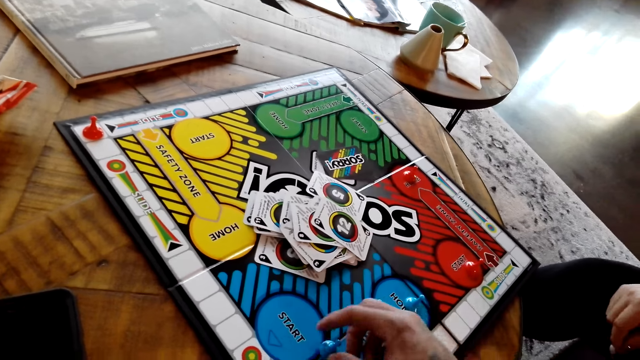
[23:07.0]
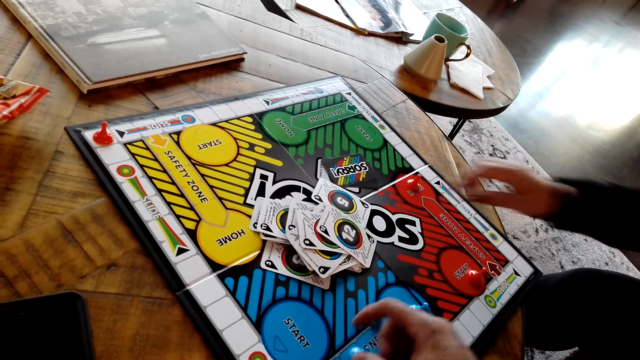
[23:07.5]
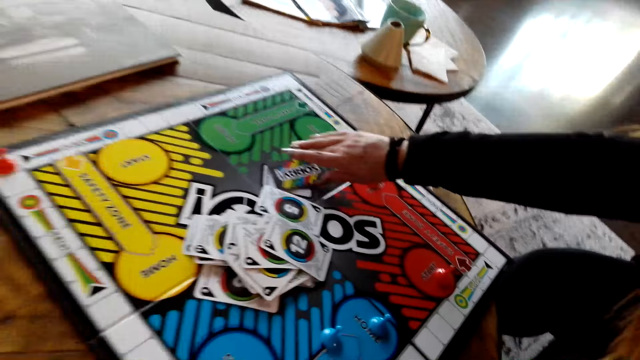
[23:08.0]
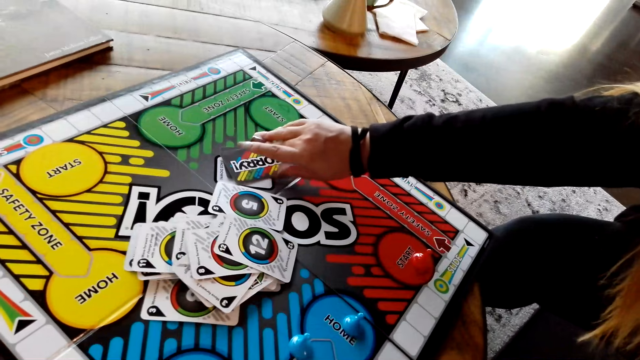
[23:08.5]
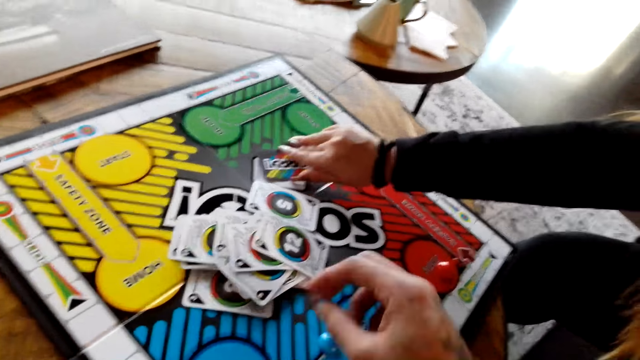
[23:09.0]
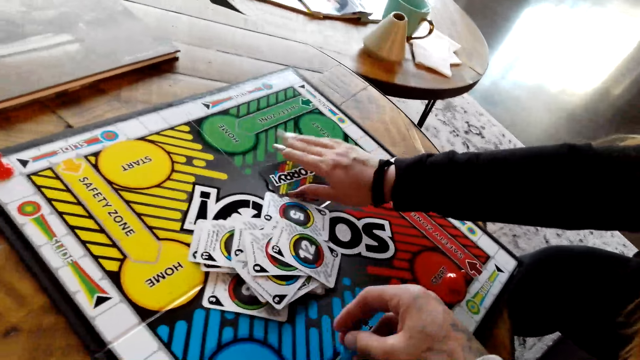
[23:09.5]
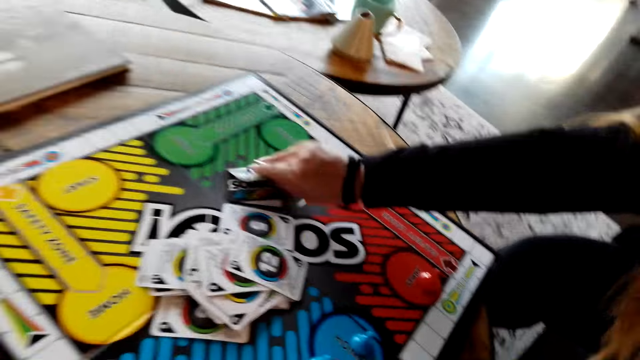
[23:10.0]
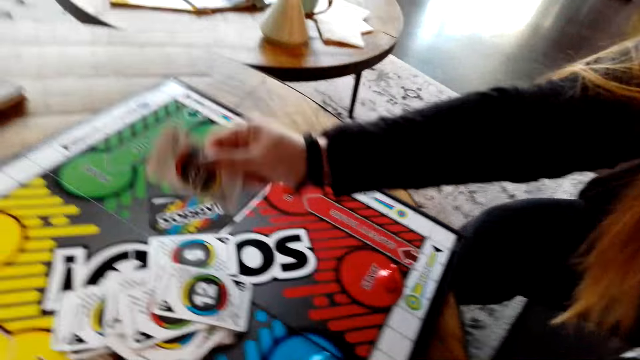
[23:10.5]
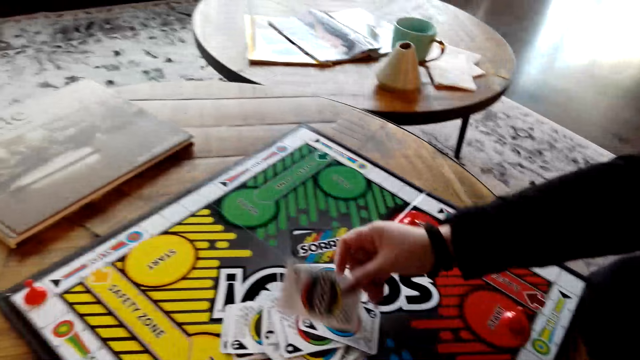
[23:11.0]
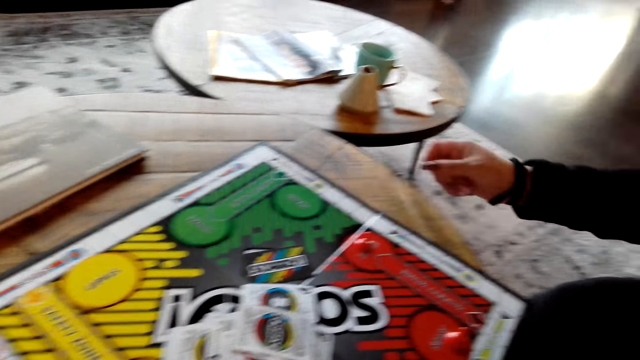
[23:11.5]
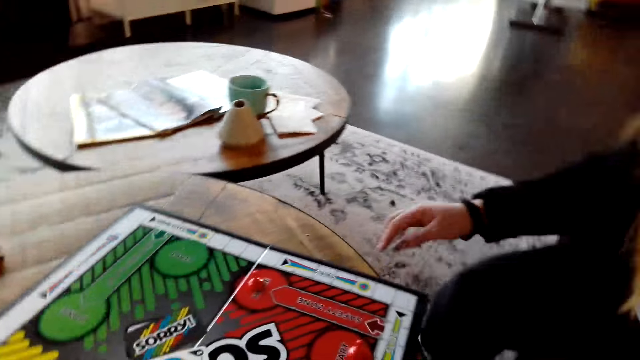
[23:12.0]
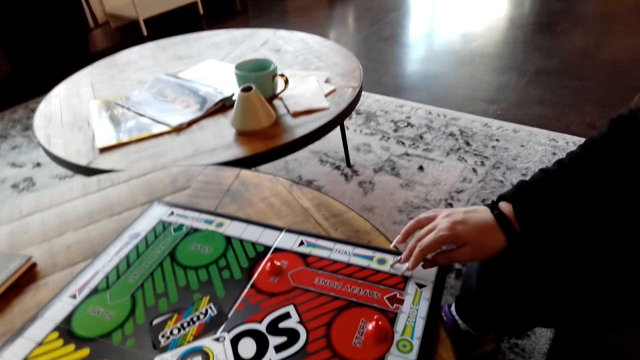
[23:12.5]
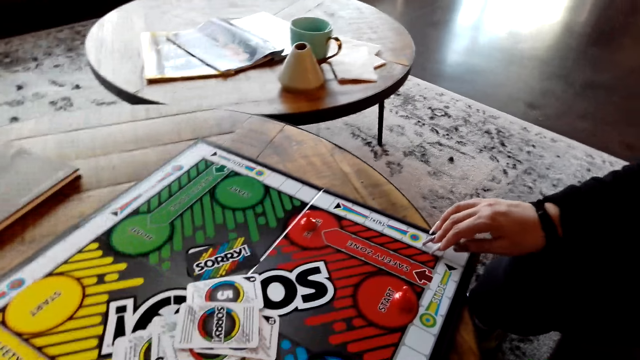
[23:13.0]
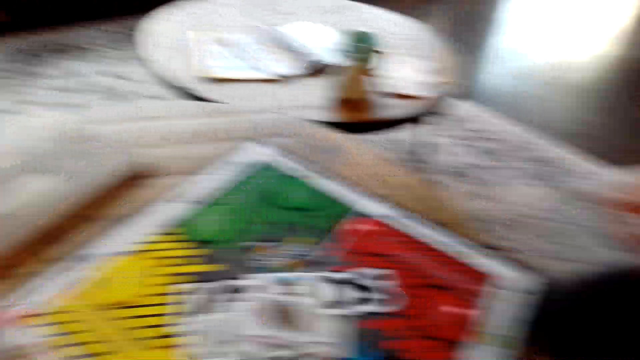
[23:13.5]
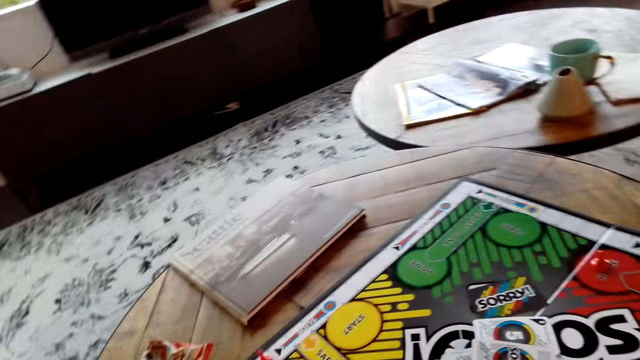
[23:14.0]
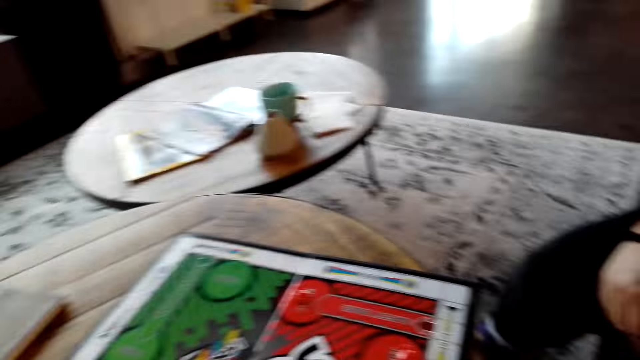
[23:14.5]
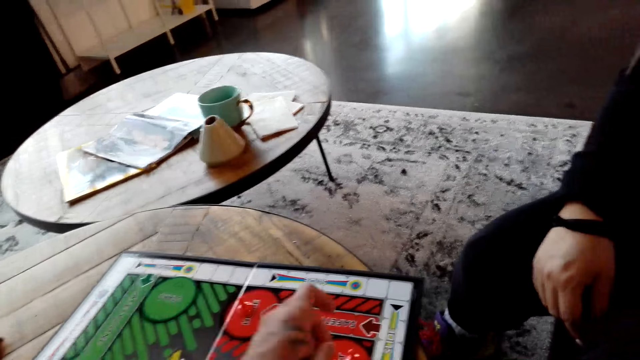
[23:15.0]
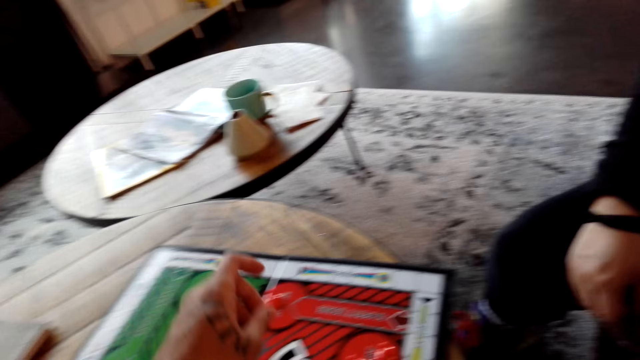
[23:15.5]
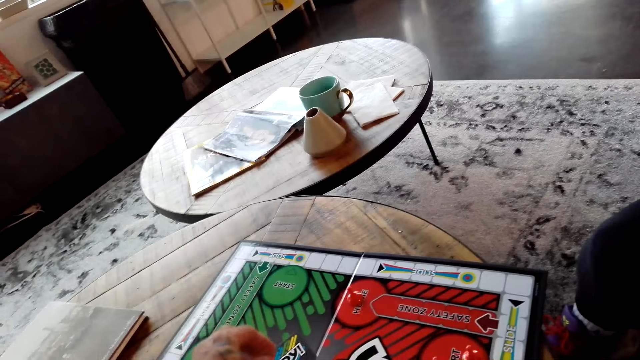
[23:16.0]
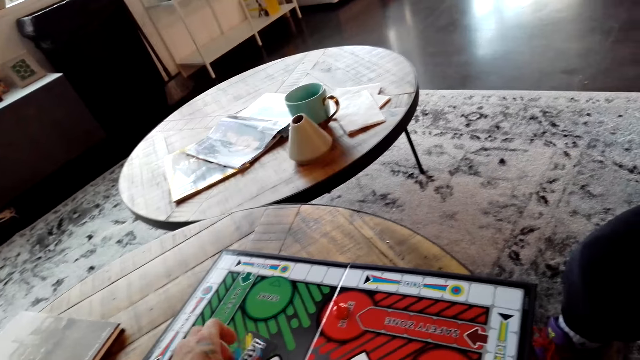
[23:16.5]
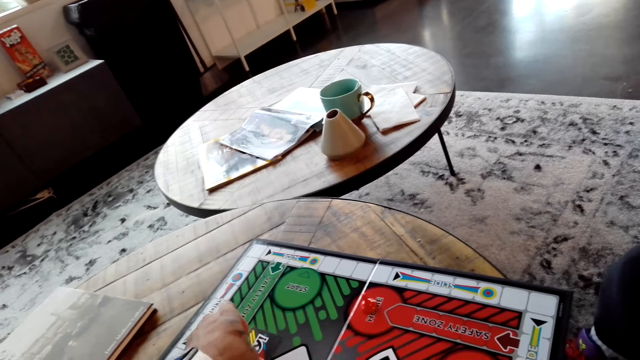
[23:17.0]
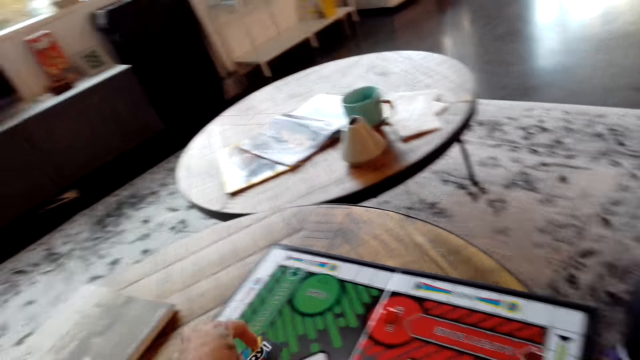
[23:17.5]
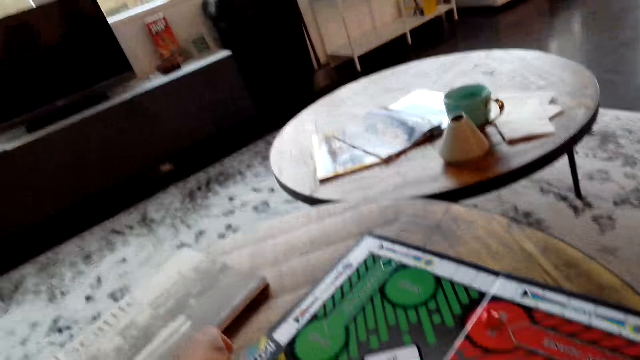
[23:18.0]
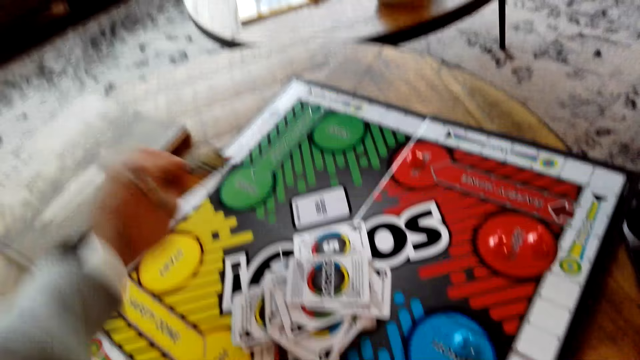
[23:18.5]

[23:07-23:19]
A lady picks the board game card from the table. The camera wearer moves the board game chips on the table. The lady puts the board game card on the table. The camera wearer moves the board game chips on the table.

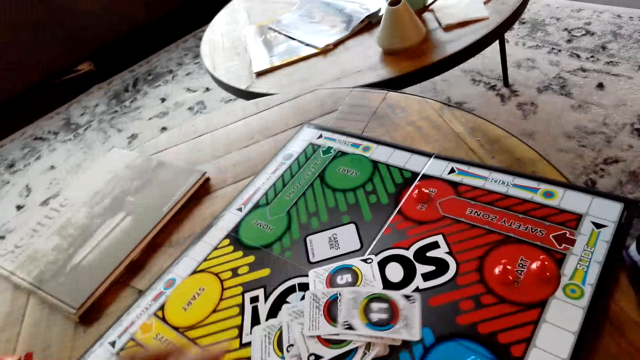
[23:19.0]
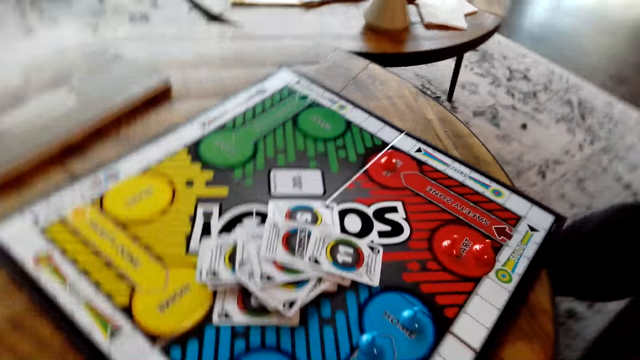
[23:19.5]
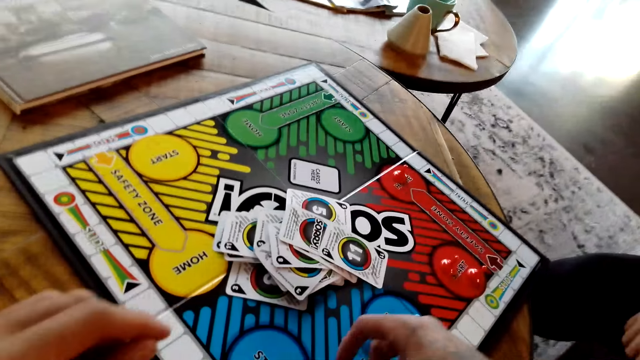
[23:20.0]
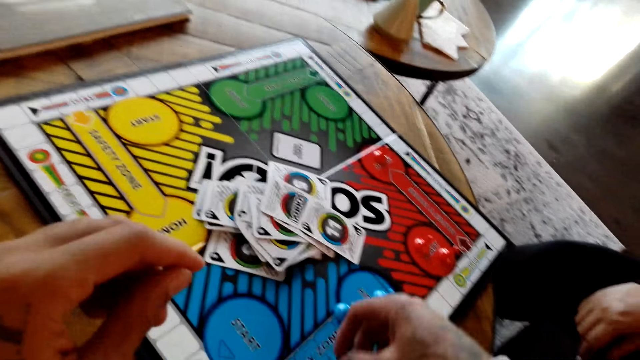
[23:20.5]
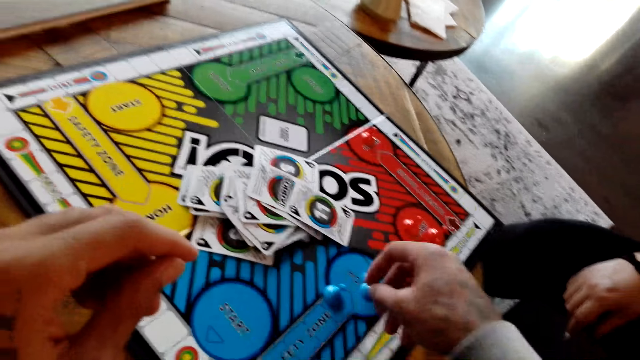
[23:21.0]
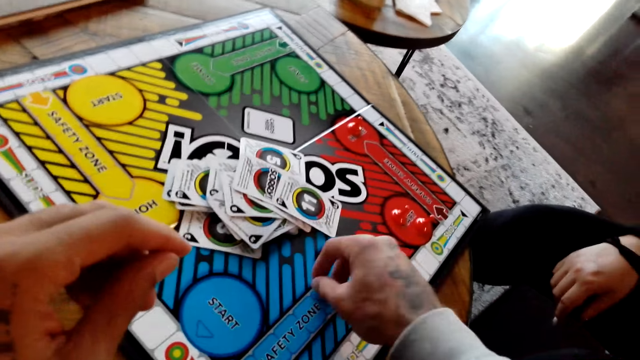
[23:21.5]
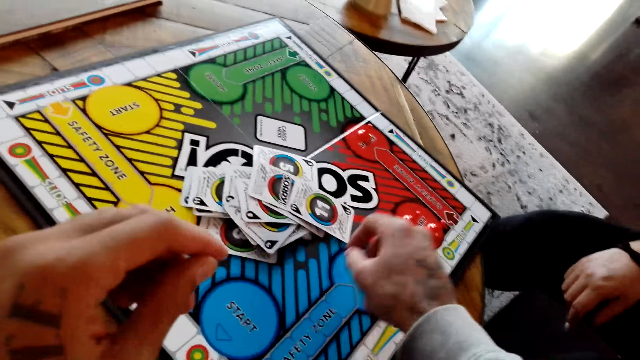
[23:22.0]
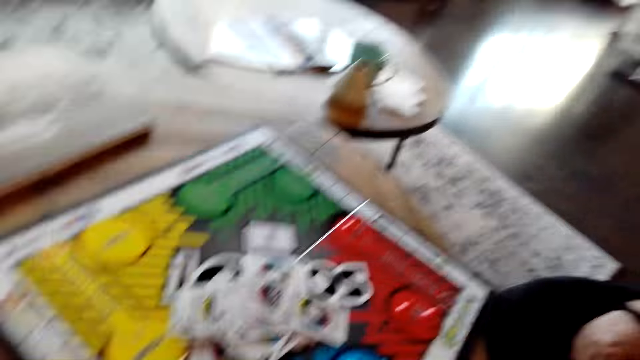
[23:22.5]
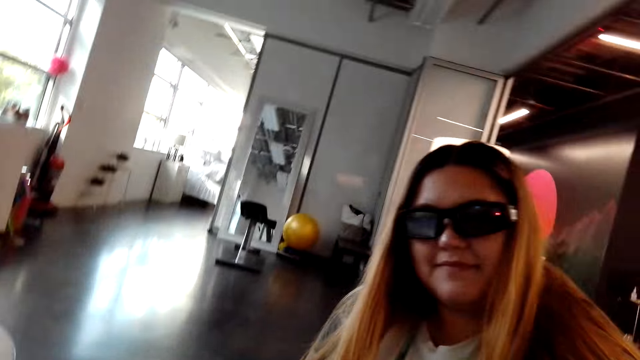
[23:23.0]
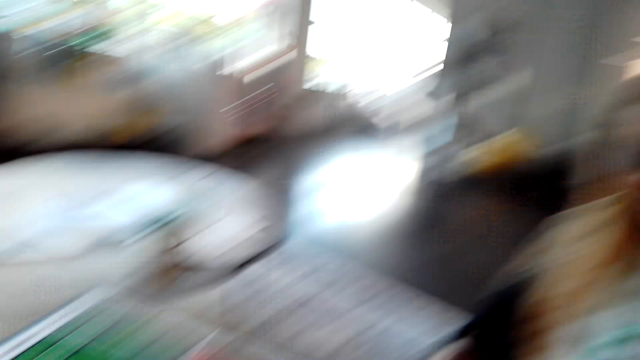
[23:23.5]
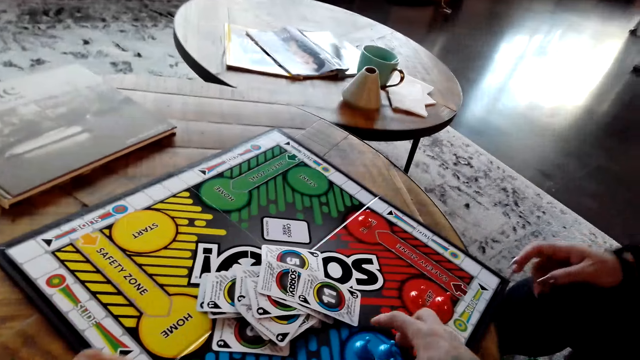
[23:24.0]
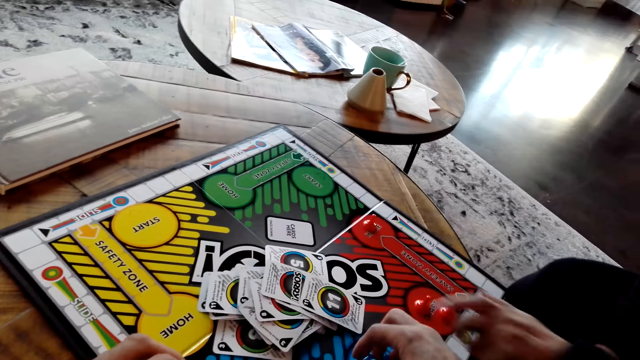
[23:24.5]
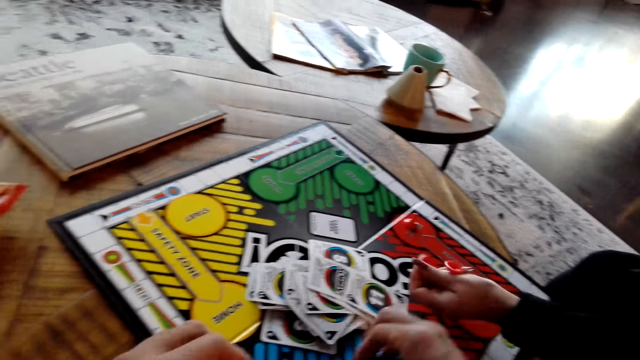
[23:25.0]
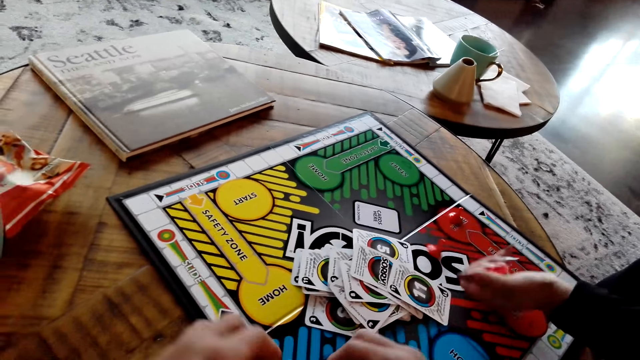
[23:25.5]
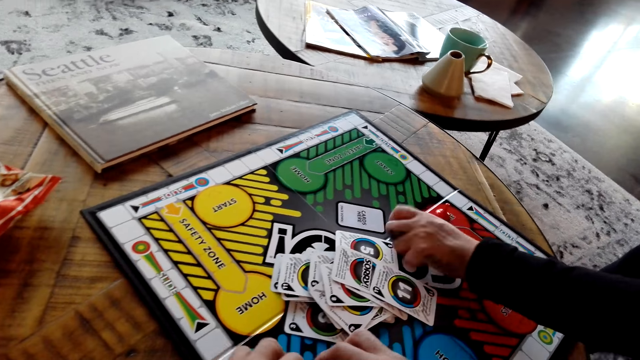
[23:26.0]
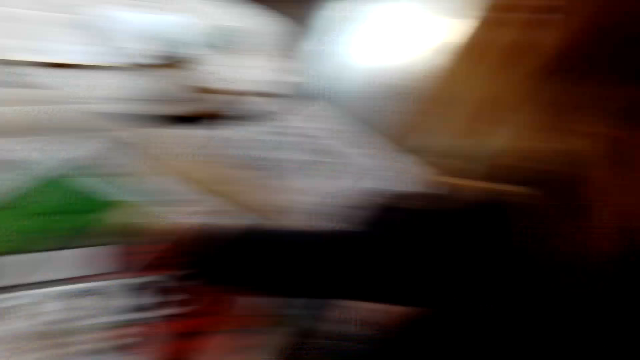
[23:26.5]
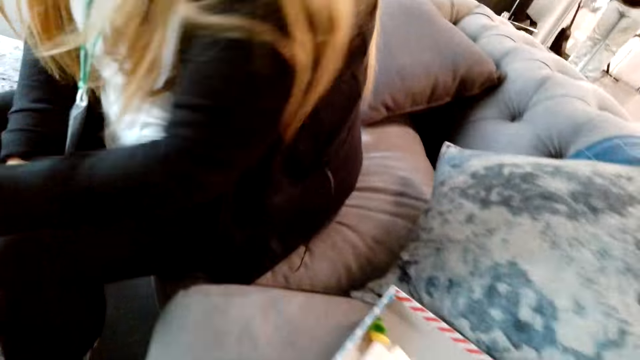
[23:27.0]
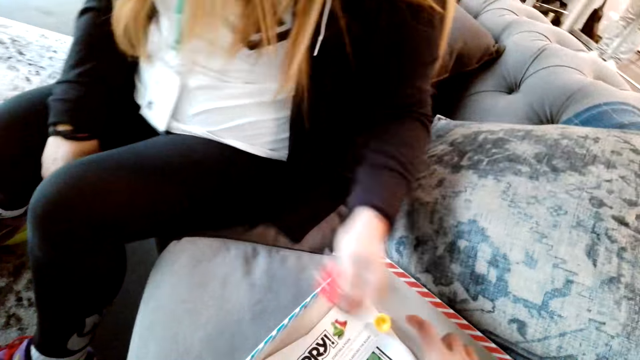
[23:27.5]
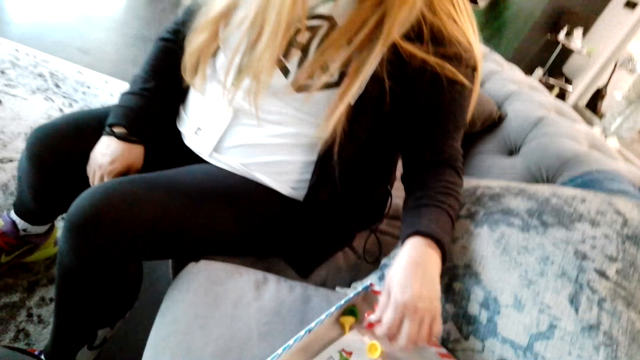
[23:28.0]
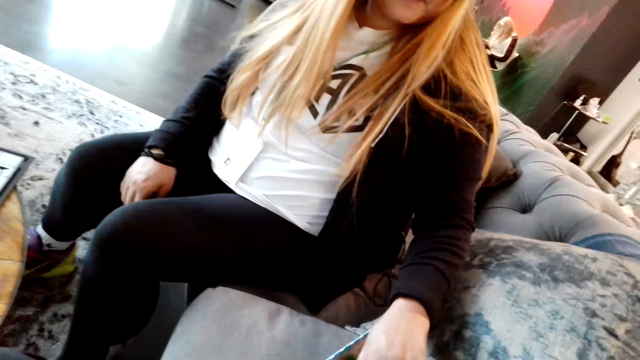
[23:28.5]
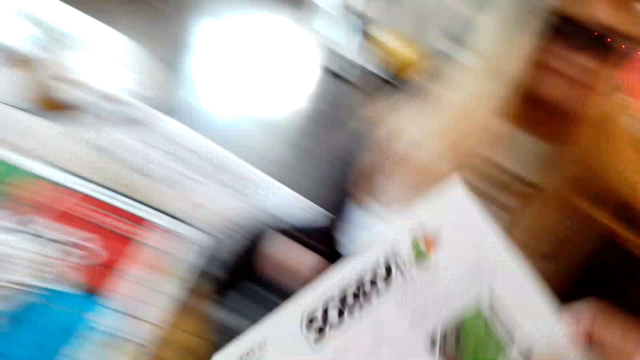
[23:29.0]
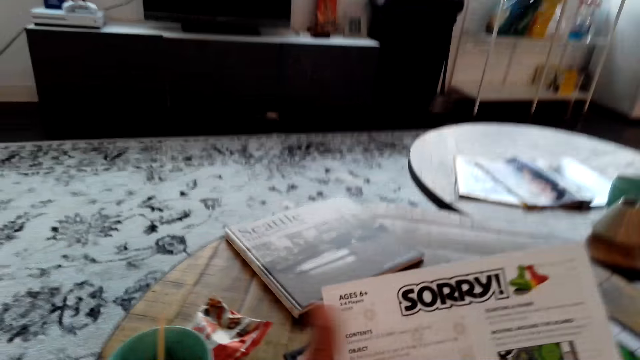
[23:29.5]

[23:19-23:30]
The camera wearer moves the board game chips on the table. A lady interacts with the camera wearer. The lady holds the board game chip. The camera wearer takes the Sorry manual paper on the couch.
